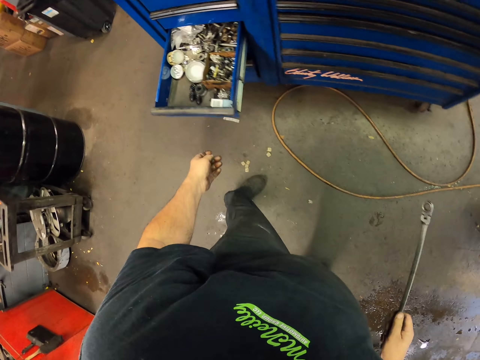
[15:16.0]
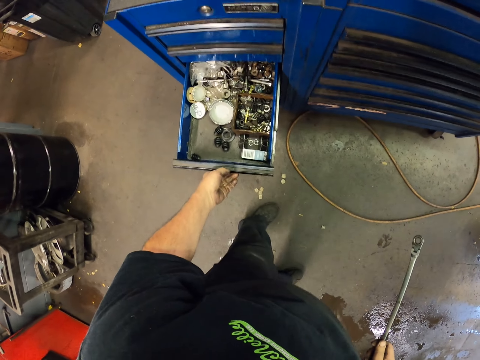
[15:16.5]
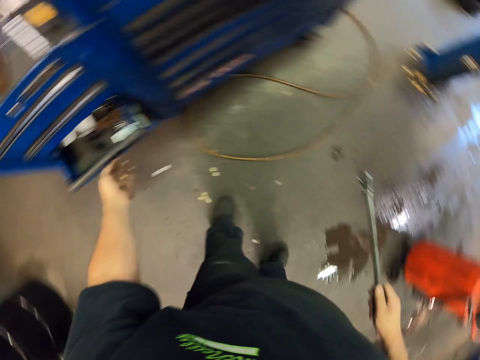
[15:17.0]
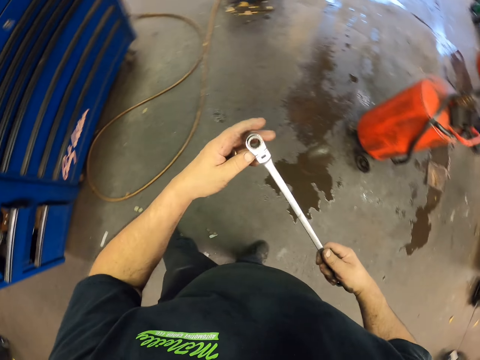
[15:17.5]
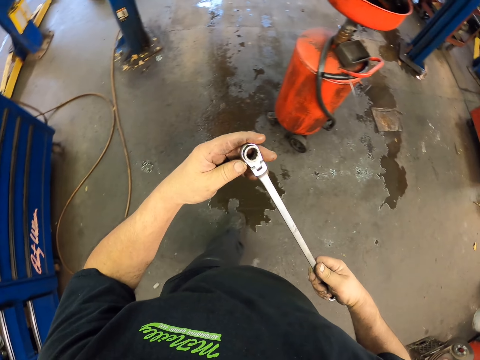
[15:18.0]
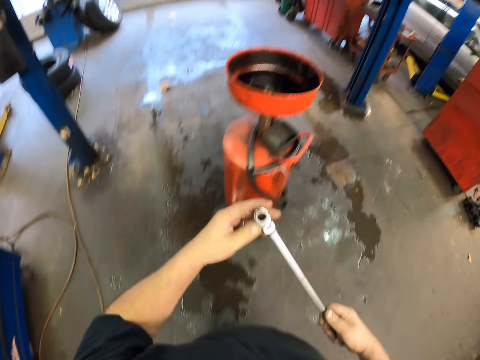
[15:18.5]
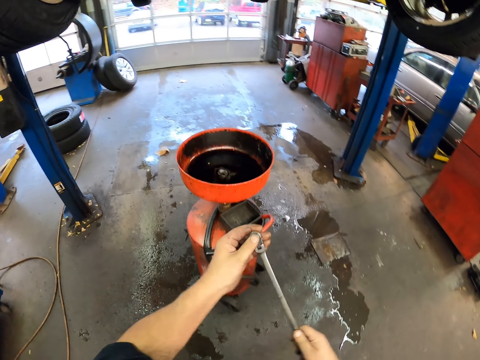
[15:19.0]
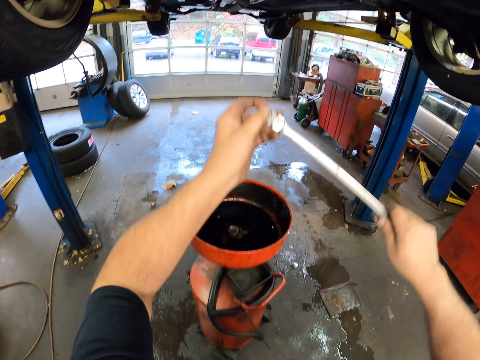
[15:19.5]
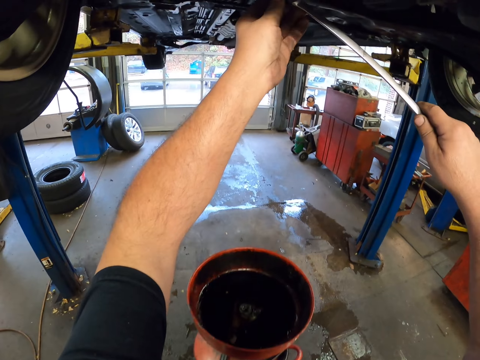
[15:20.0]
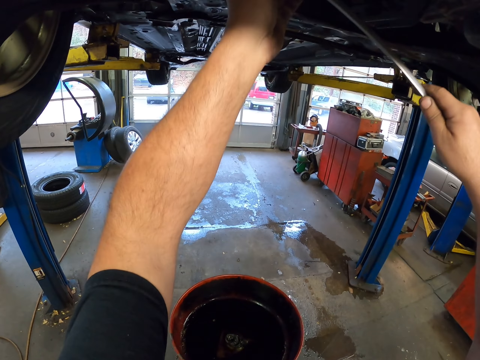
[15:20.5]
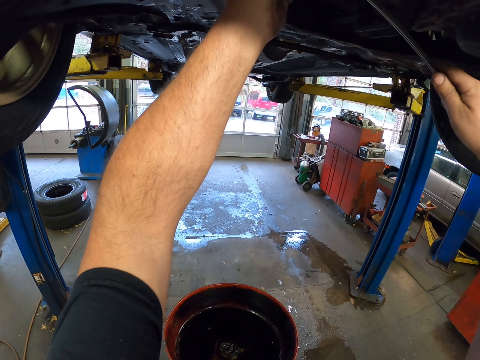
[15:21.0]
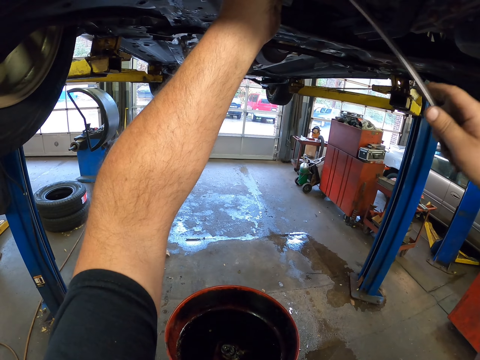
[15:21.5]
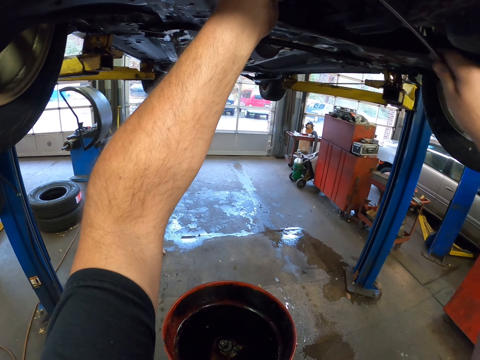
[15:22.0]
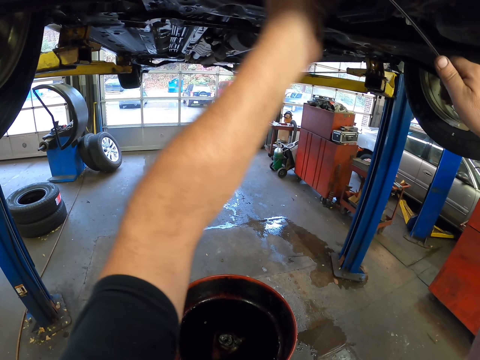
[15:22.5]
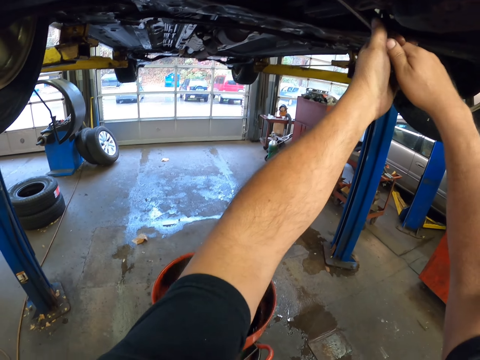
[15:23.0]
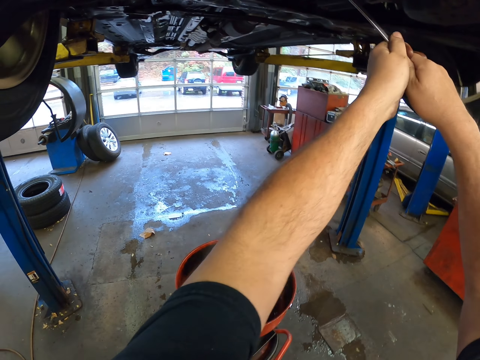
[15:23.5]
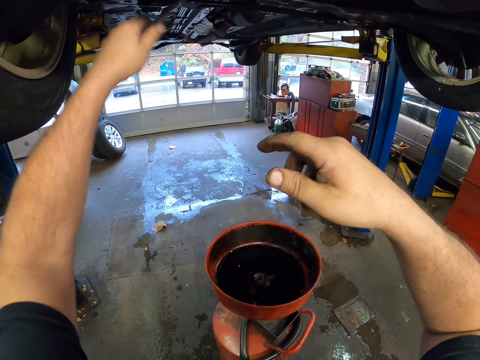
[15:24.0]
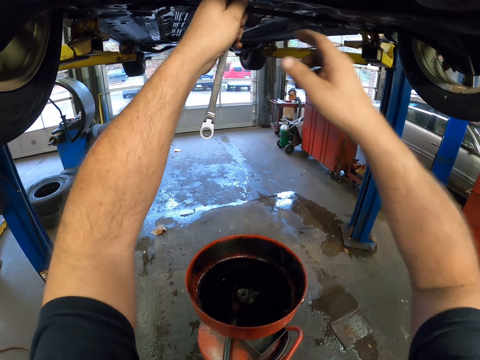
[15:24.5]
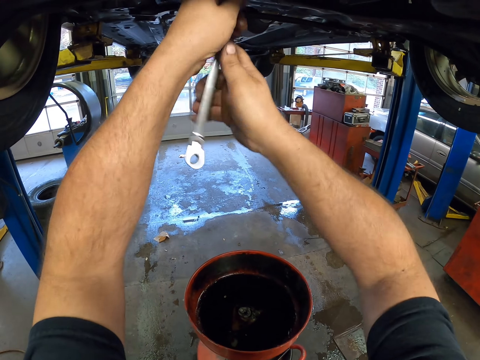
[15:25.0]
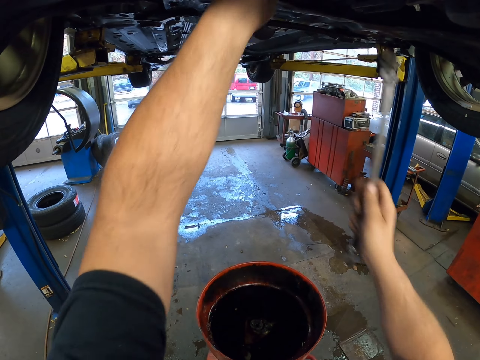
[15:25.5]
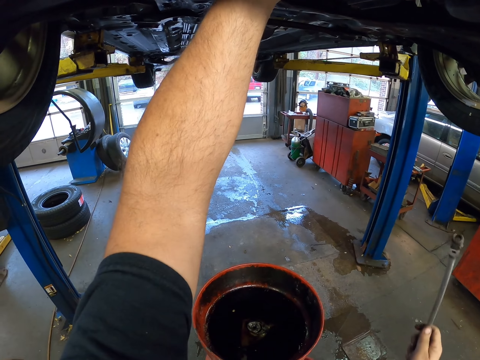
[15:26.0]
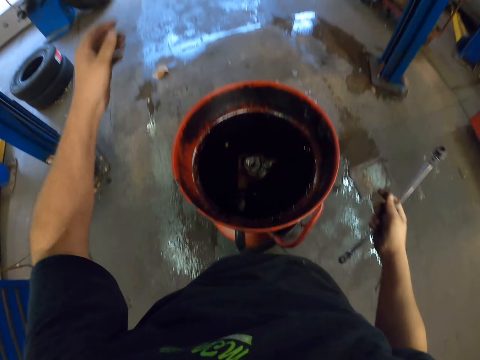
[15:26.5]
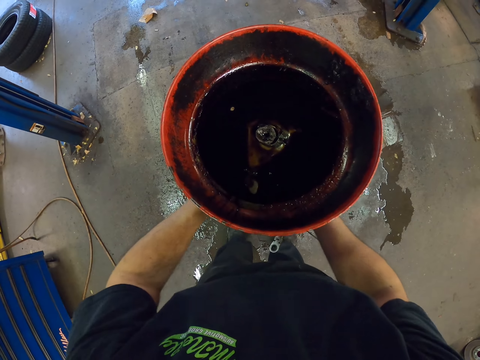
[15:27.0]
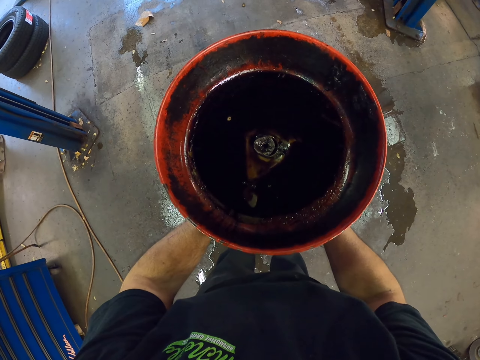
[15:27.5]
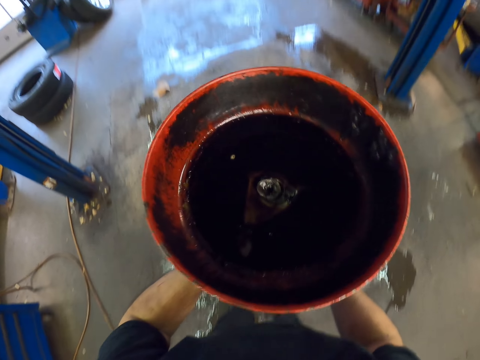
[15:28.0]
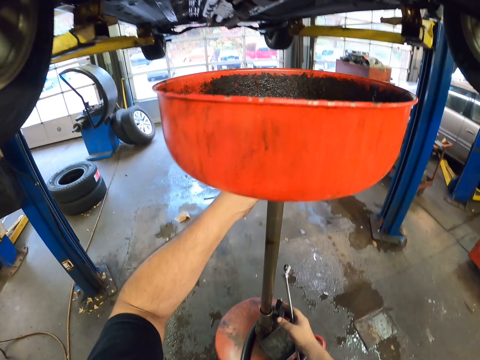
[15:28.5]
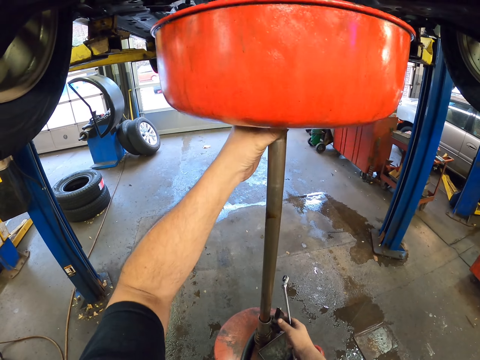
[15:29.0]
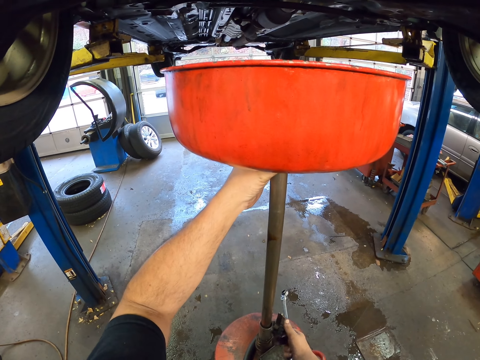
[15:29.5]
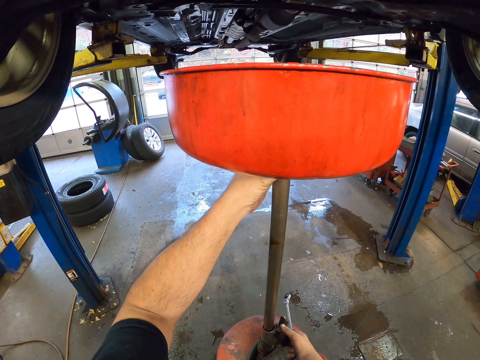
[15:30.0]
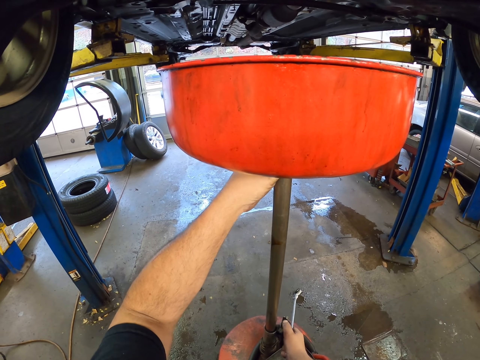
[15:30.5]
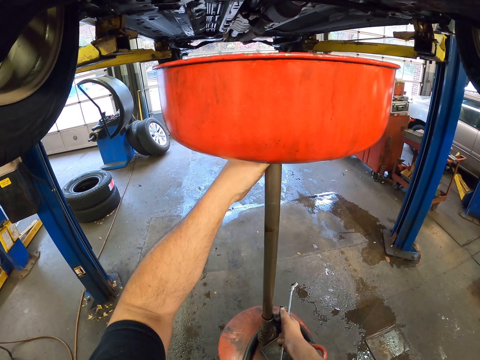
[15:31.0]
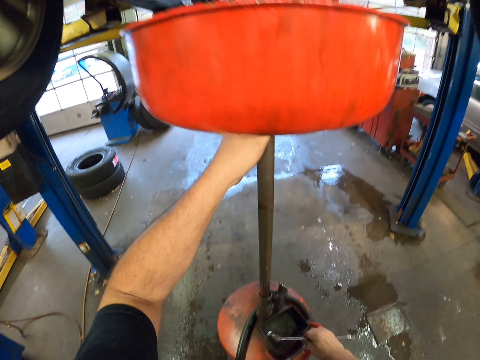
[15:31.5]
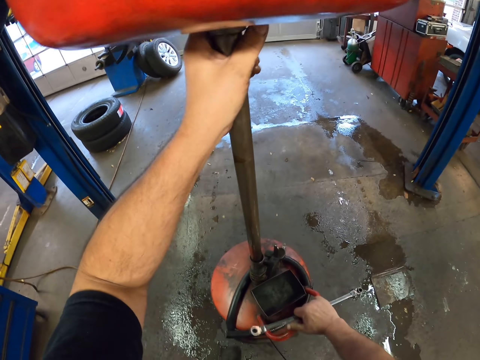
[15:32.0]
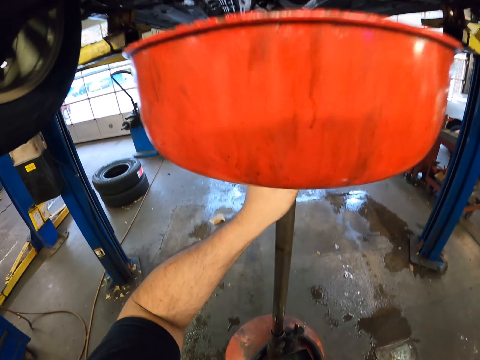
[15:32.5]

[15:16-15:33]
The camera wearer closes a drawer. They walk around. They untie a nut with a spanner. They raise an oil bowl. They hold the oil bowl.

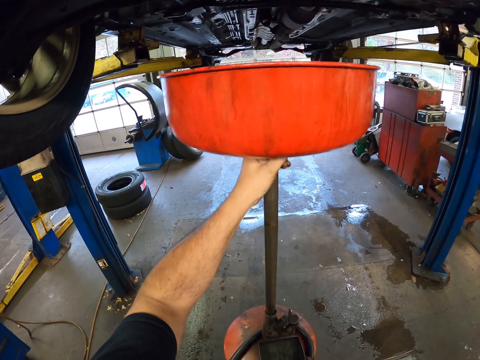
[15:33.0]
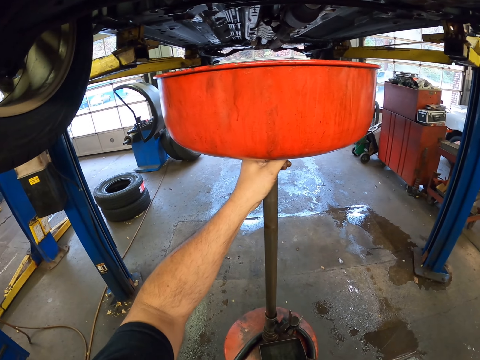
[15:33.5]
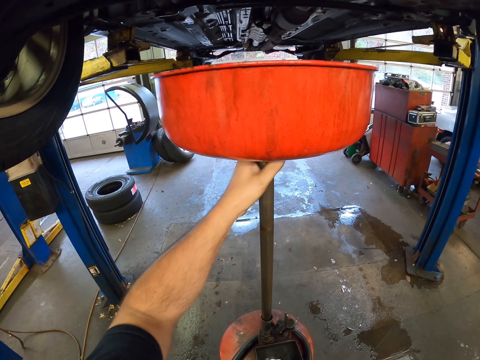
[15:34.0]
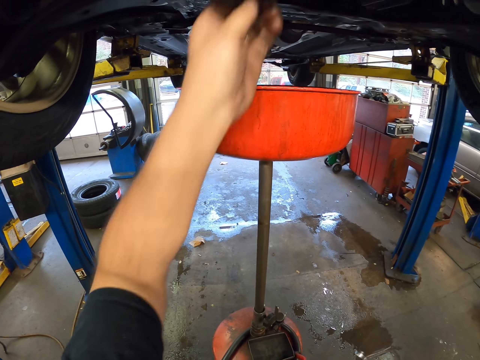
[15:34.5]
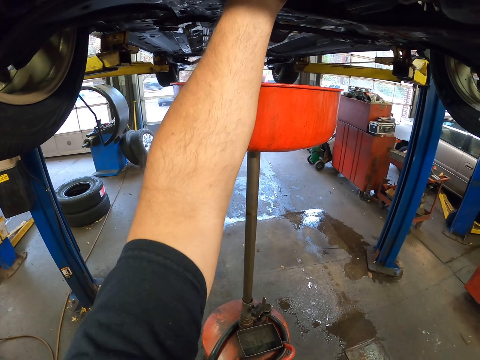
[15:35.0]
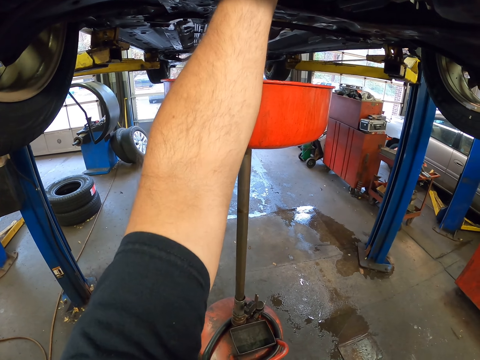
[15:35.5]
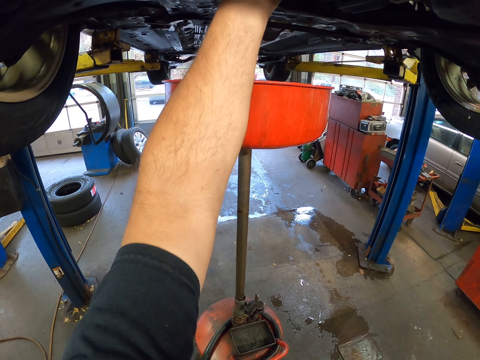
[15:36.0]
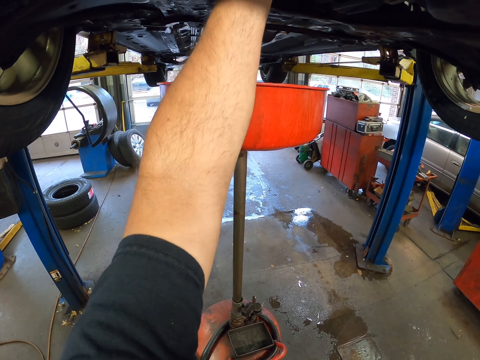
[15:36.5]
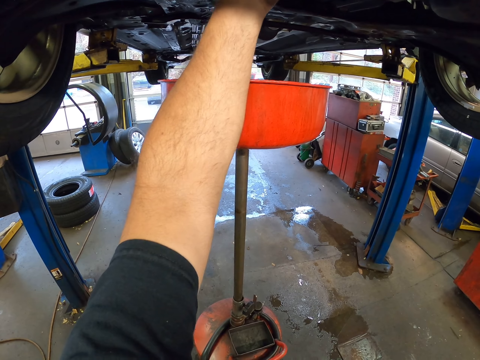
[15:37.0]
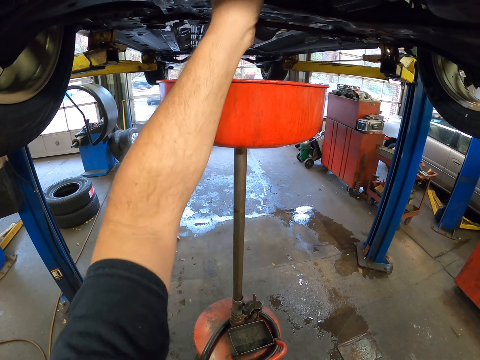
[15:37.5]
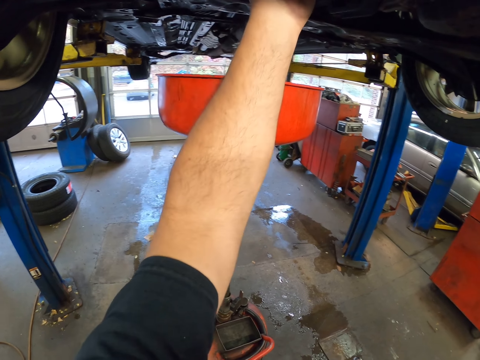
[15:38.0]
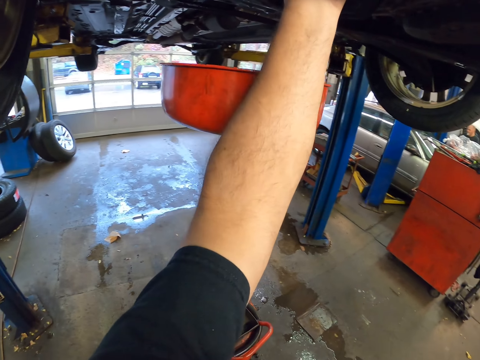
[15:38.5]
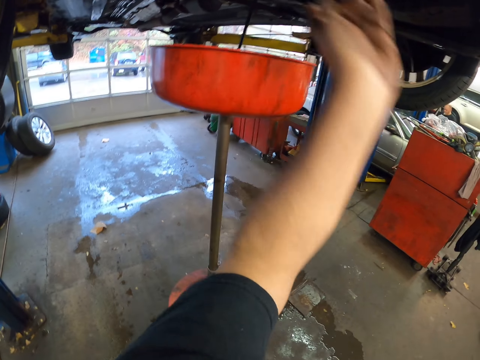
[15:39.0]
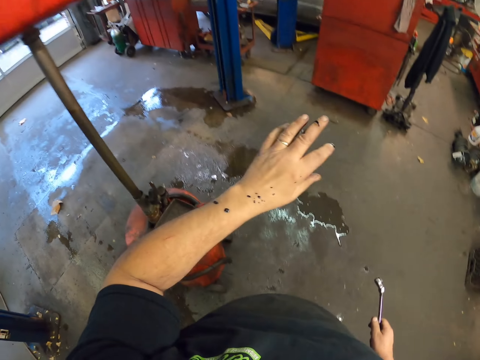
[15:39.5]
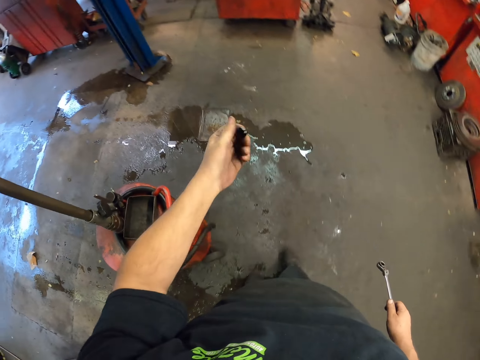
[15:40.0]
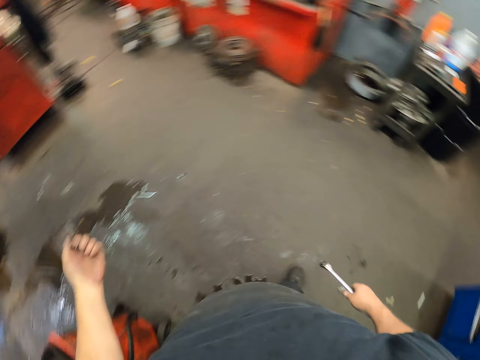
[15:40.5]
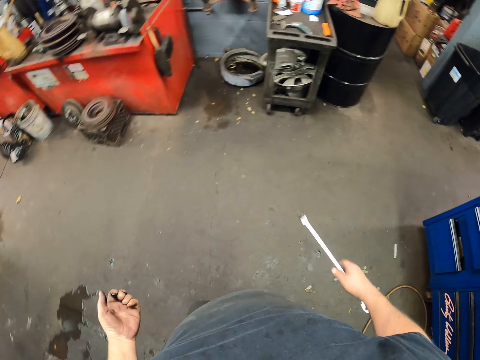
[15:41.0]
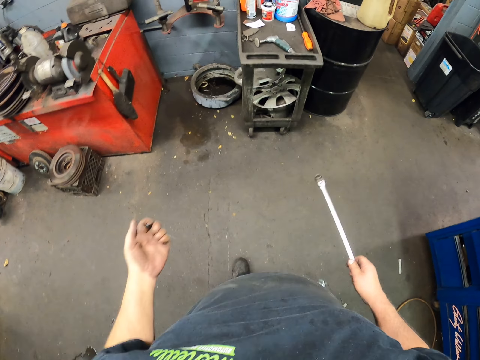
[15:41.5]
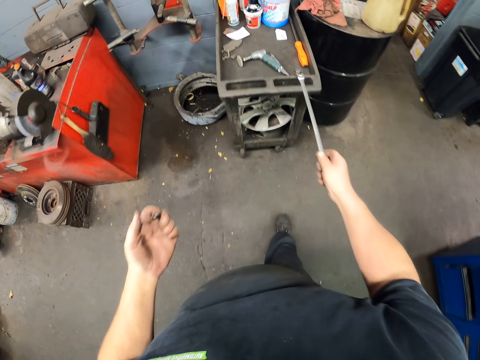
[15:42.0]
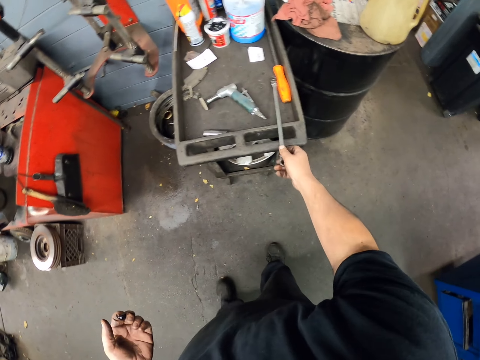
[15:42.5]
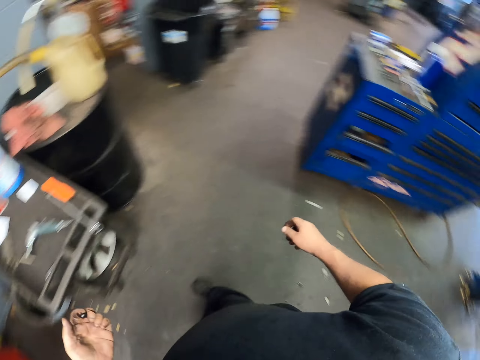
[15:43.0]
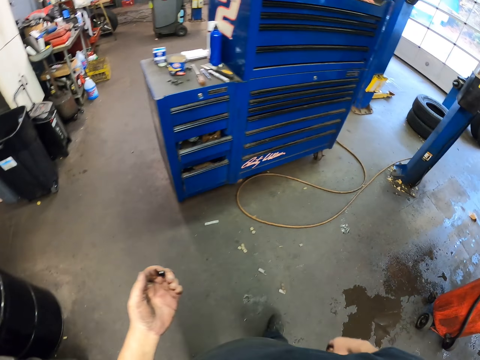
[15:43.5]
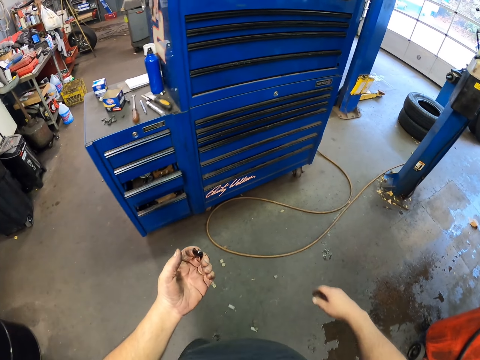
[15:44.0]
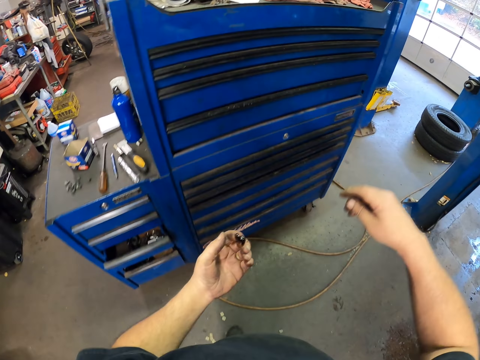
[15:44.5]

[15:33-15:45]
The camera wearer releases oil from the car. They look at their hand, put the spanner down and walk around.
